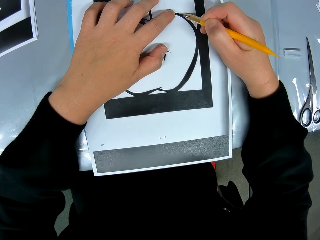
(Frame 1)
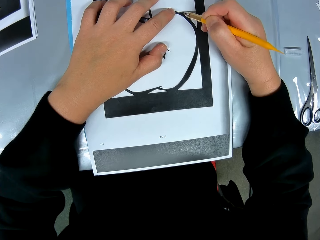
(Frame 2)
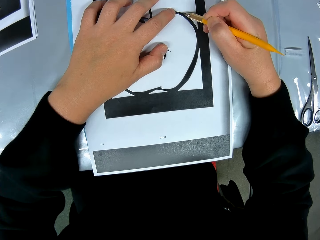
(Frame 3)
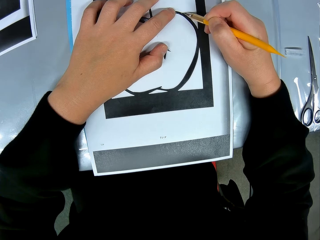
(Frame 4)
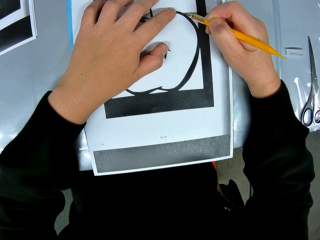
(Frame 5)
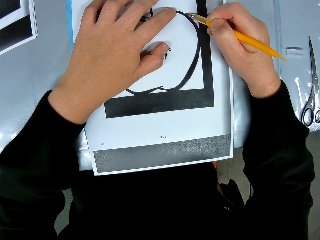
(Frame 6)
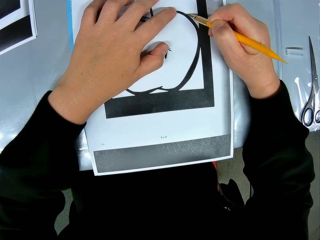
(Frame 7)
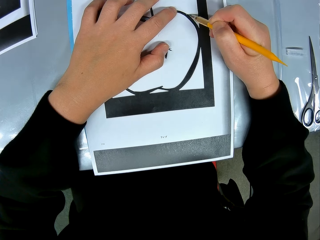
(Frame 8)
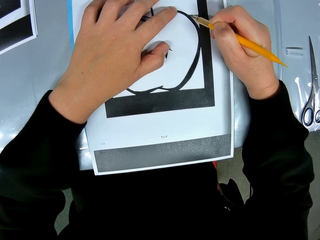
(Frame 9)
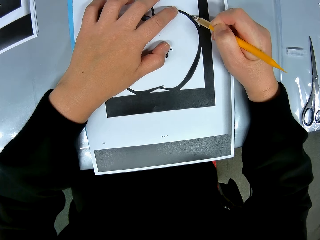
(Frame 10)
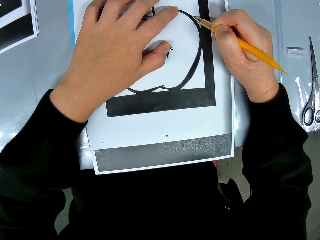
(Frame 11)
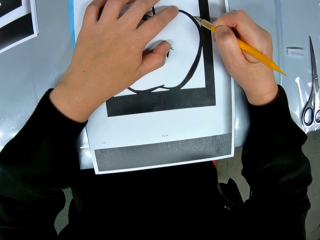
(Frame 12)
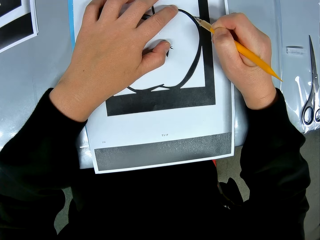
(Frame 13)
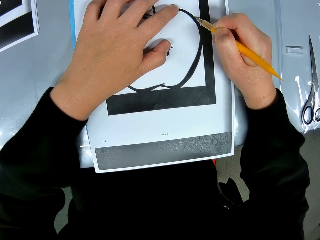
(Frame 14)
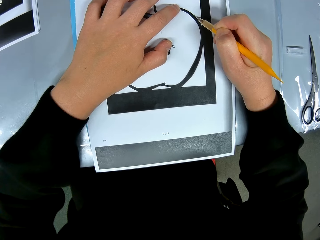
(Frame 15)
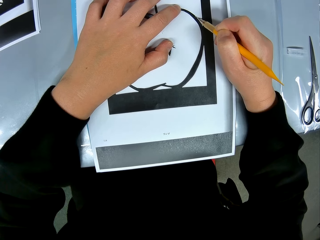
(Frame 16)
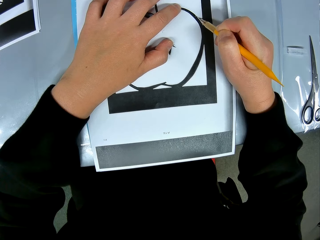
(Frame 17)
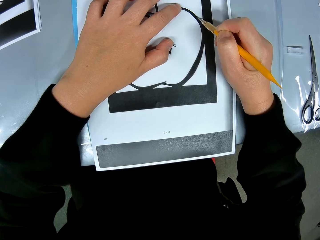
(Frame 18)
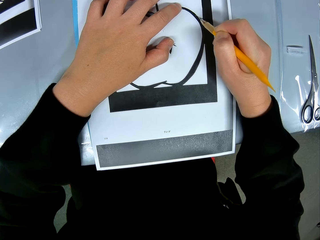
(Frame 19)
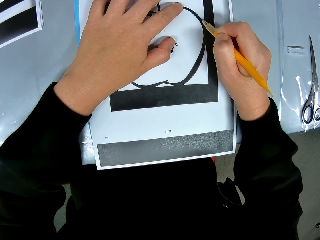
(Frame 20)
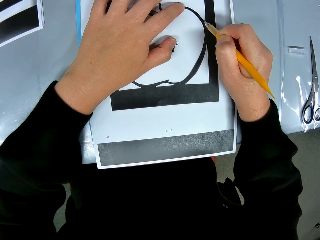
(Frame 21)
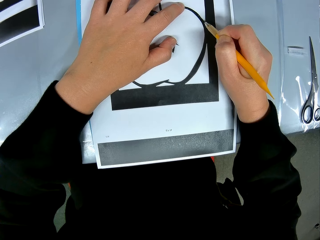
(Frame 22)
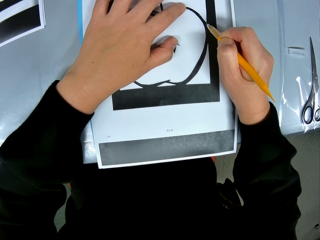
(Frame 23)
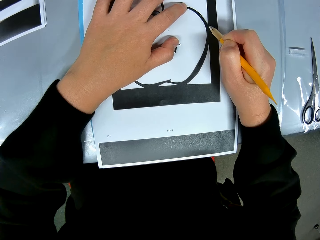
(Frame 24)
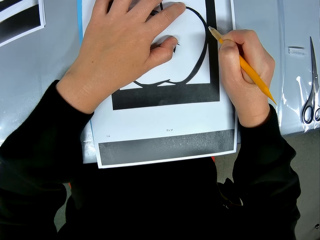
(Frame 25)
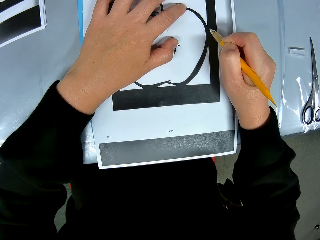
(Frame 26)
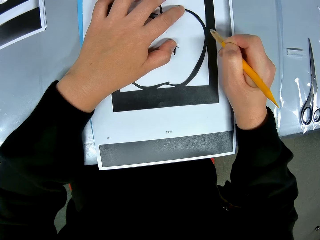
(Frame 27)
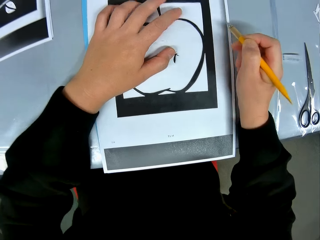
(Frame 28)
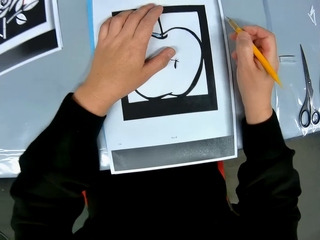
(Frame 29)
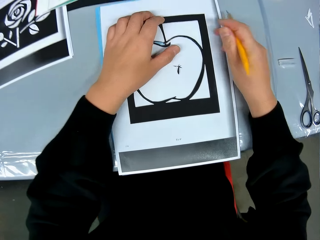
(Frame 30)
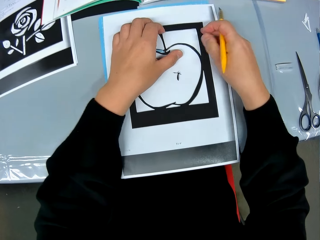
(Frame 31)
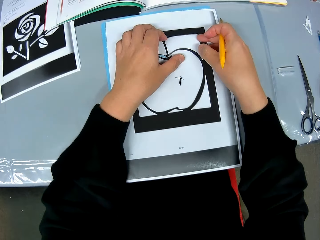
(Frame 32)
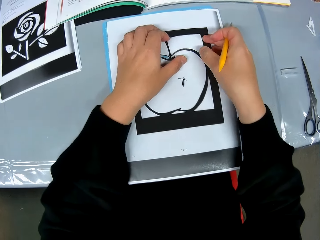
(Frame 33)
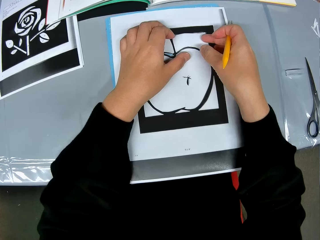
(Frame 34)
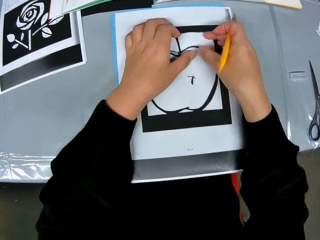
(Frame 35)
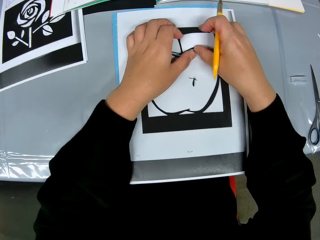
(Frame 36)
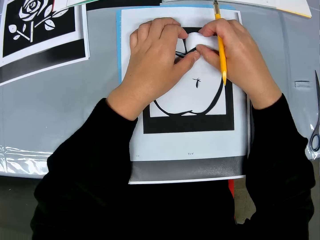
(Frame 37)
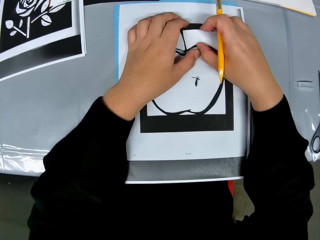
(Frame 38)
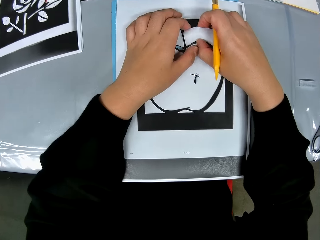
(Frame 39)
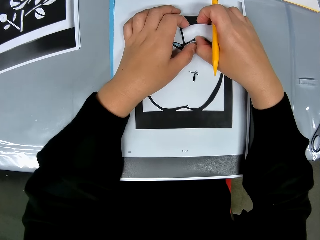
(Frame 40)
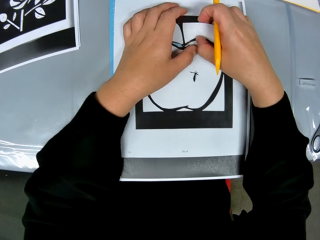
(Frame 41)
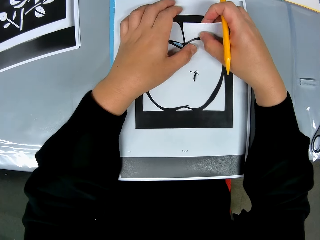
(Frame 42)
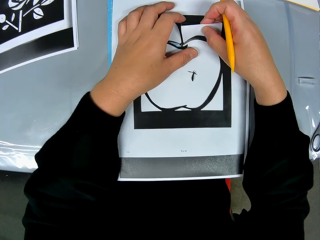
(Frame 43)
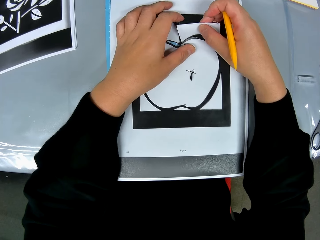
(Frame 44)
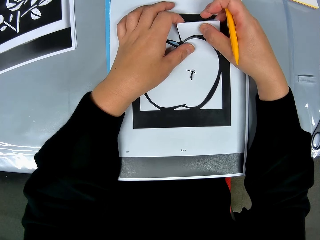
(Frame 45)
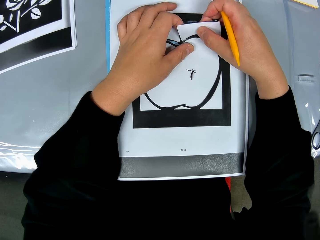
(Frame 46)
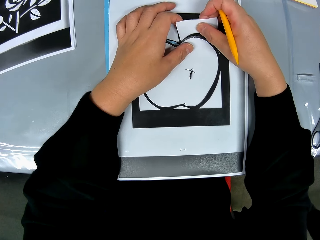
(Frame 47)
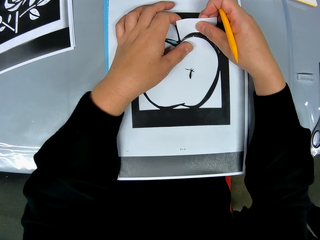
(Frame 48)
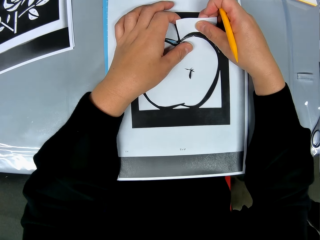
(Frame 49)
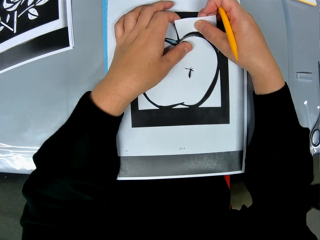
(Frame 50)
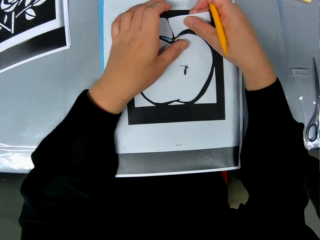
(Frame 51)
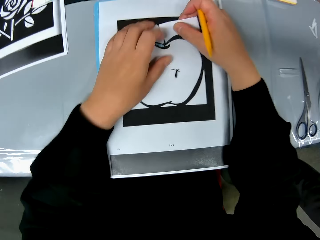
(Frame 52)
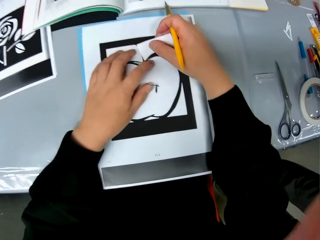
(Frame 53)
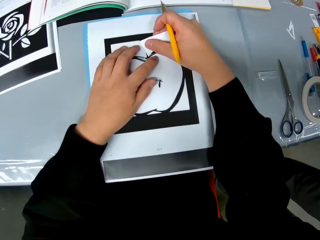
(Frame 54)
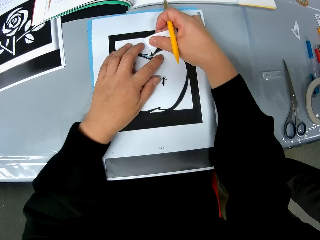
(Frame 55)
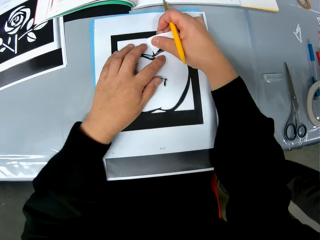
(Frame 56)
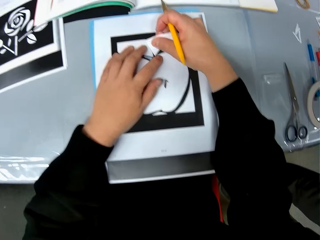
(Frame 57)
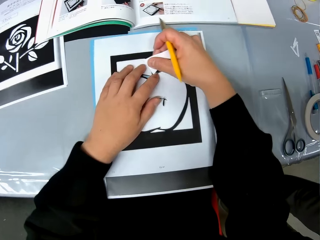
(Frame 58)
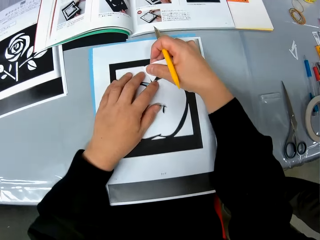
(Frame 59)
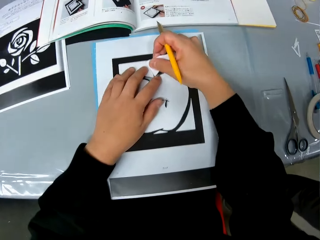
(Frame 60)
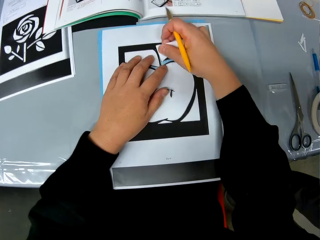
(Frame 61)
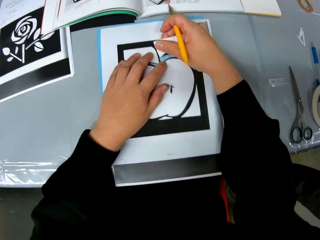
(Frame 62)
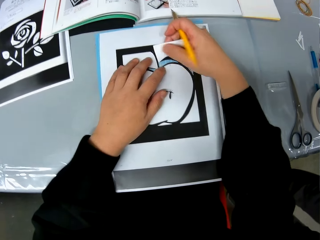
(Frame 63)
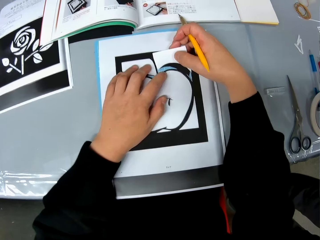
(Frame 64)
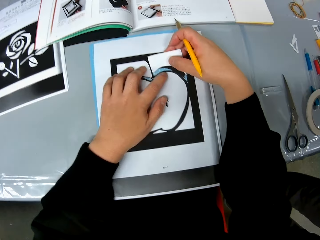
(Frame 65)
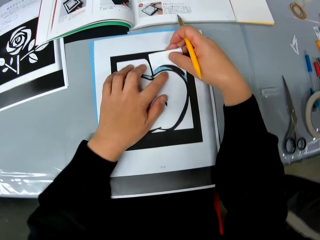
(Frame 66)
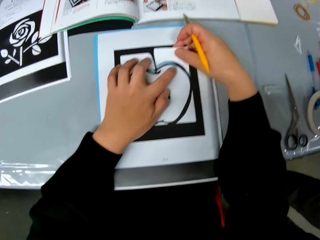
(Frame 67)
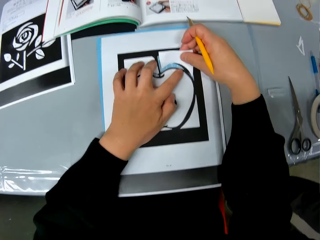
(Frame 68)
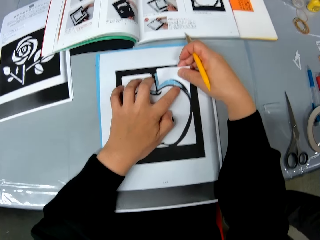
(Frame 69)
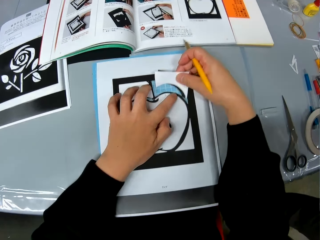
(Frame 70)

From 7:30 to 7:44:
The camera wearer moves his finger. He lifts his hands. He holds a crafting paper. He moves his hands. He cuts out a part of the craft sheet. He moves a camera.

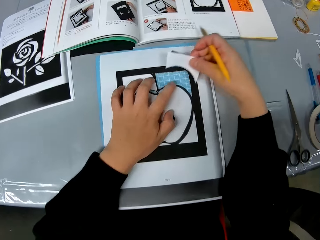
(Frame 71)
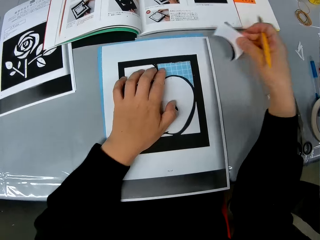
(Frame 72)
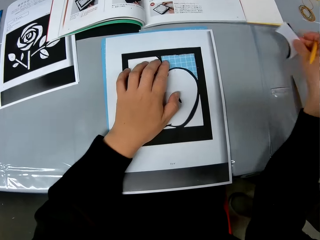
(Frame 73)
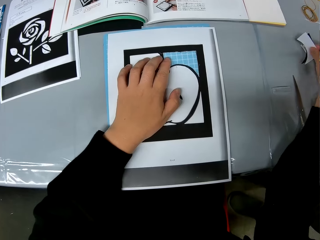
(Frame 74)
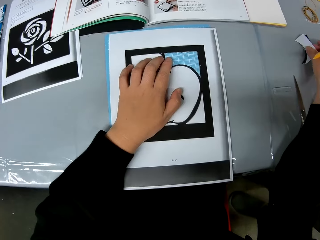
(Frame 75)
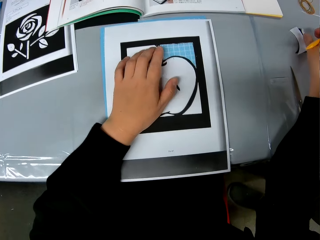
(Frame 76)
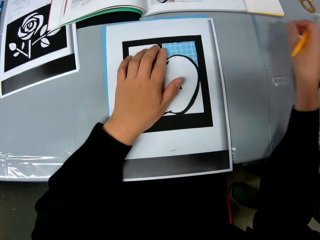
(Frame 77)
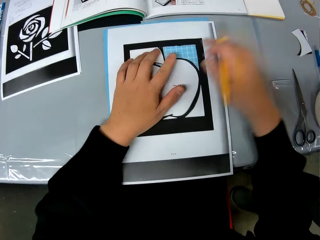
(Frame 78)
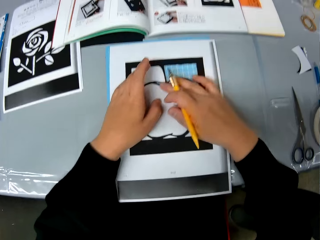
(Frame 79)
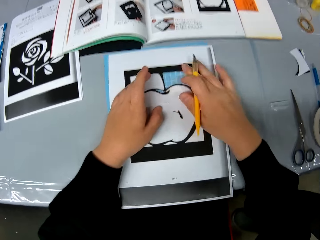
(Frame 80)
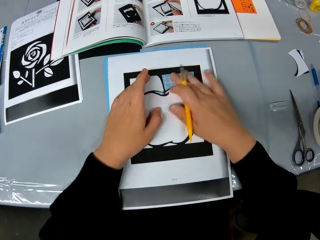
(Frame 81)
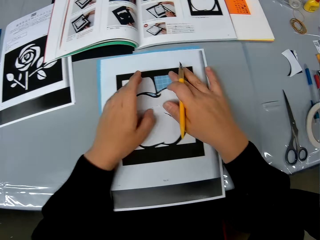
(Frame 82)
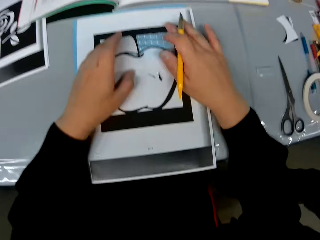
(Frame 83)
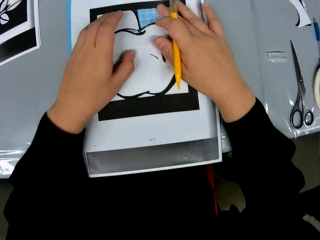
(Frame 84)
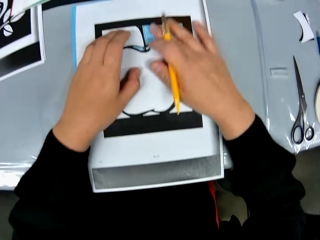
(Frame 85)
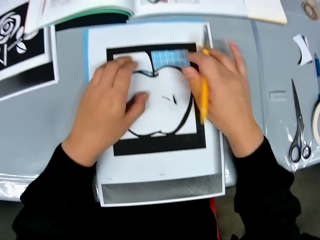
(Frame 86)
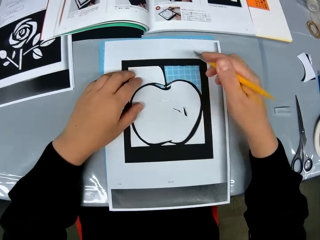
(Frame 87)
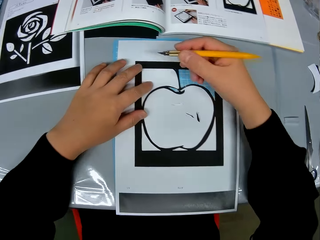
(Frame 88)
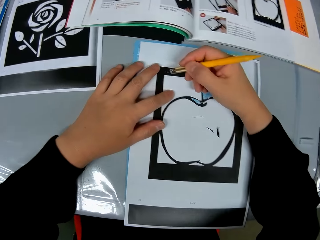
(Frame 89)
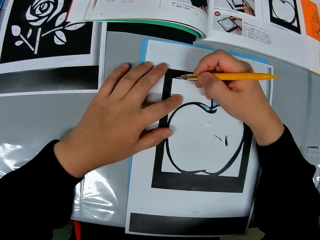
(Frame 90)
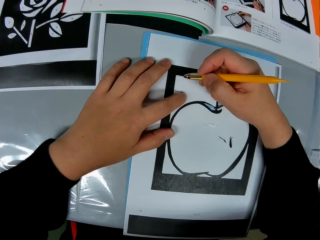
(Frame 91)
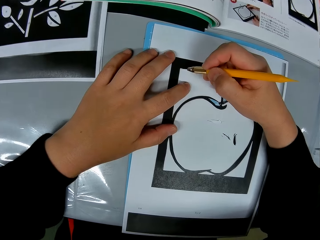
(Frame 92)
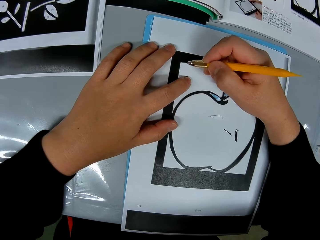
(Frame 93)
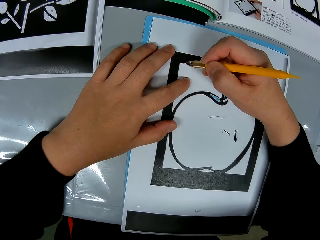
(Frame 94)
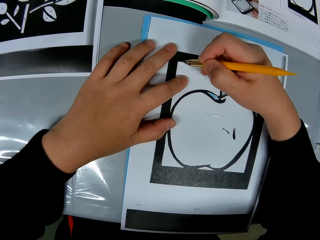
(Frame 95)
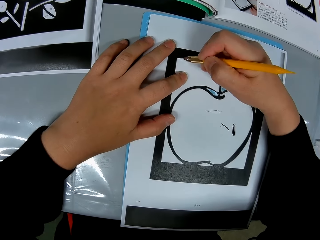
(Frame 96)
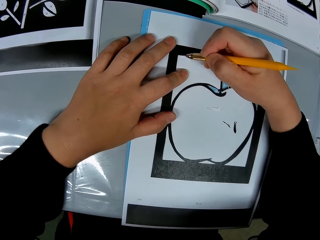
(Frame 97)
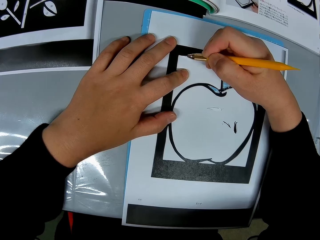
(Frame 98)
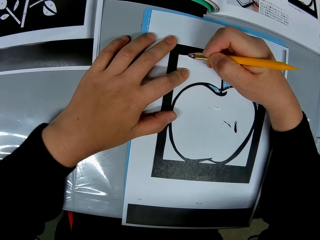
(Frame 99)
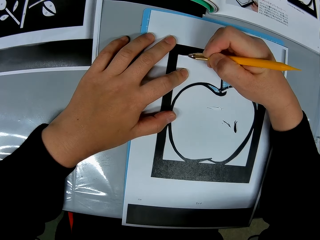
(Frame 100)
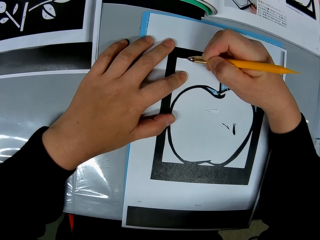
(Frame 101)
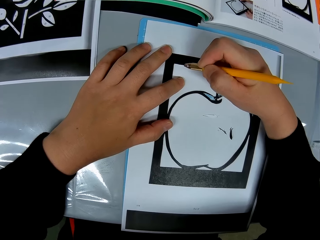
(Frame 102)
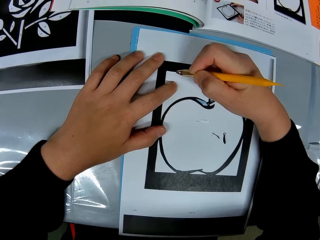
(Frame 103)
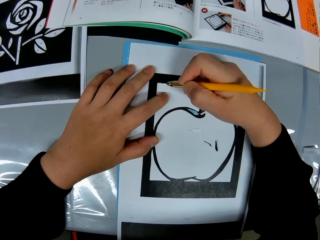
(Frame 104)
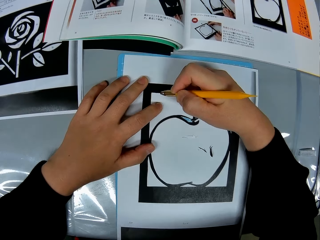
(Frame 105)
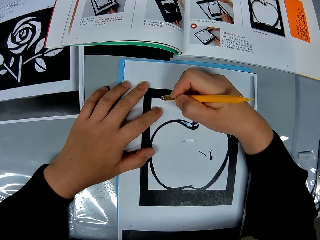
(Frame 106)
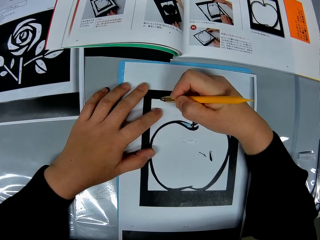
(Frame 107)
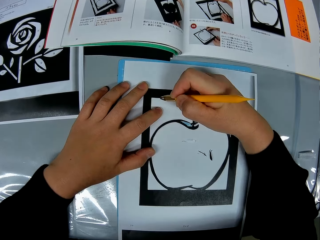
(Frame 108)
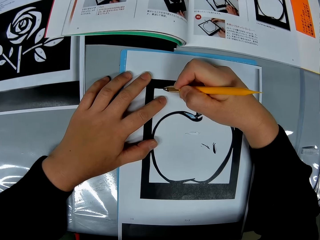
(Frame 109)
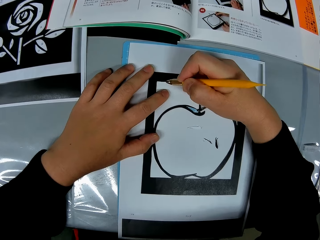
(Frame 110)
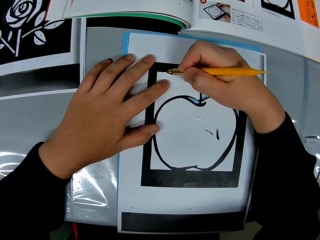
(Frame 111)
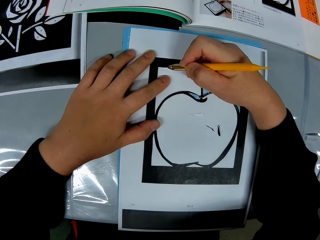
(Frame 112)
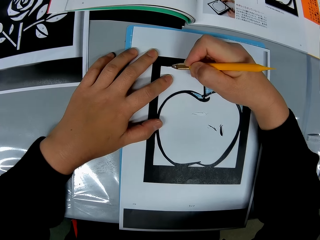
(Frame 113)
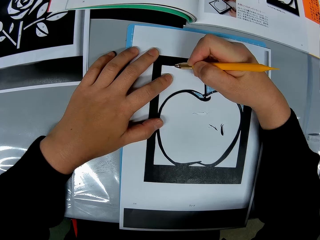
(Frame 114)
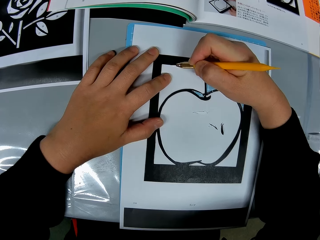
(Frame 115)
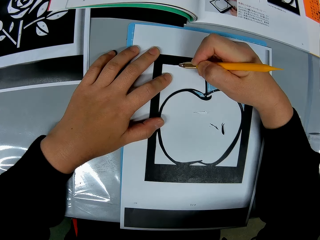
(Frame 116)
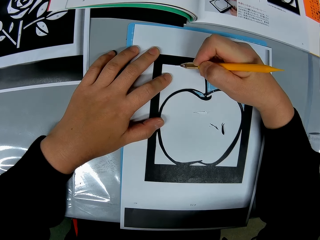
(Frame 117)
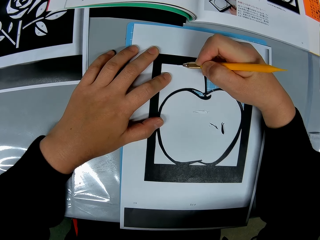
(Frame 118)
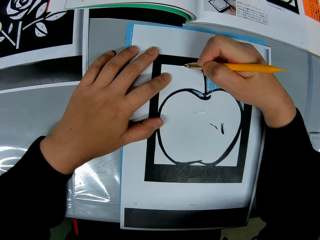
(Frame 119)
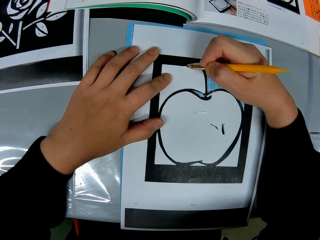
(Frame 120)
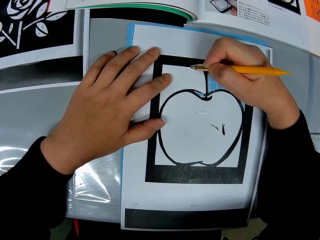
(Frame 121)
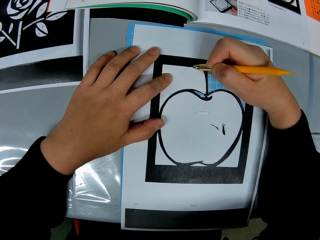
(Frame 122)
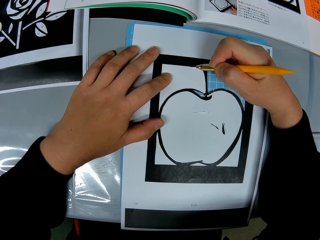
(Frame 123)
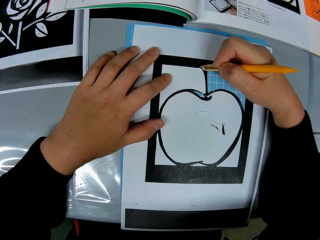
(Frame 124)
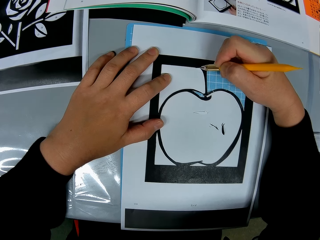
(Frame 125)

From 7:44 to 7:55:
The camera wearer removes a piece of crafting paper. He drops the part of the piece of the craft sheet on the table. He moves his left hand. He rubs the crafting paper. He cleans the surface of the craft sheet. He moves a camera. He cuts the crafting paper. He traces out the craft from the craft sheet with the cutting stencil in his right hand. He moves the camera. He cuts the crafting paper.
